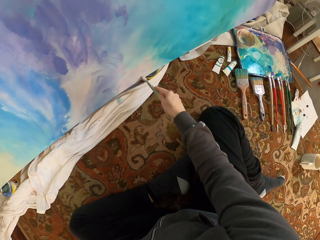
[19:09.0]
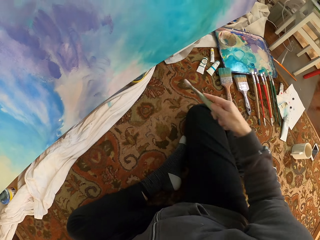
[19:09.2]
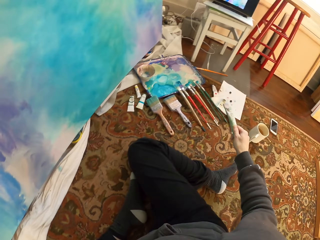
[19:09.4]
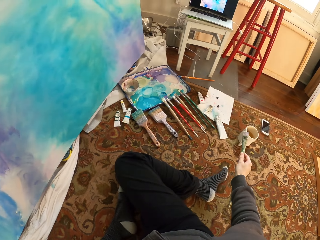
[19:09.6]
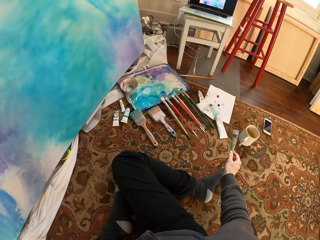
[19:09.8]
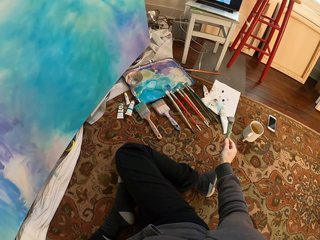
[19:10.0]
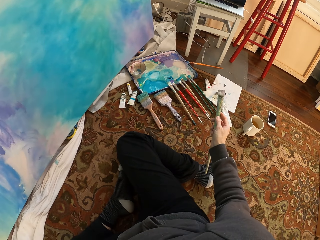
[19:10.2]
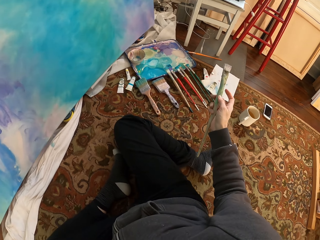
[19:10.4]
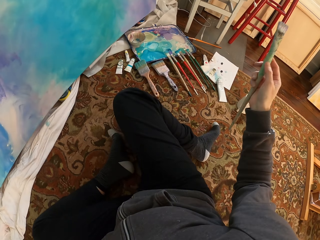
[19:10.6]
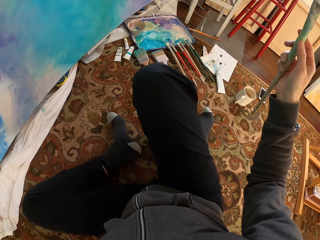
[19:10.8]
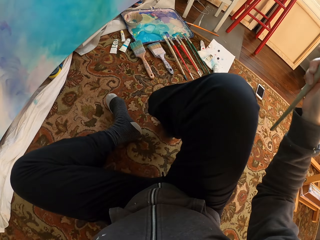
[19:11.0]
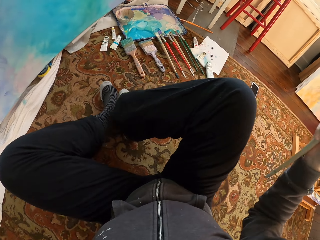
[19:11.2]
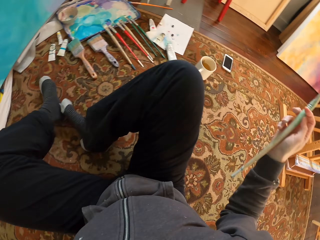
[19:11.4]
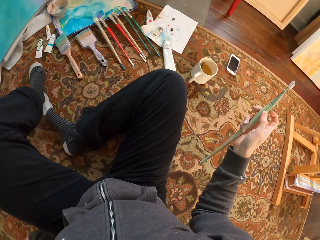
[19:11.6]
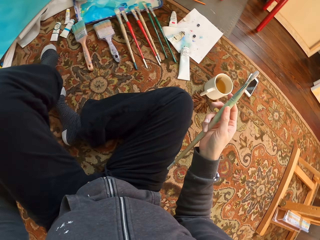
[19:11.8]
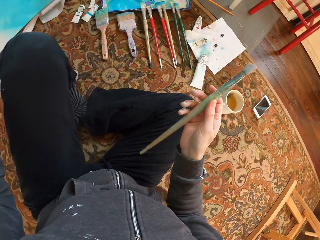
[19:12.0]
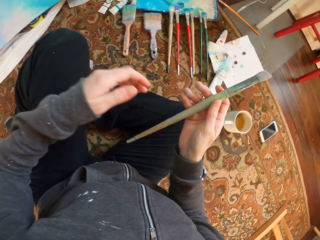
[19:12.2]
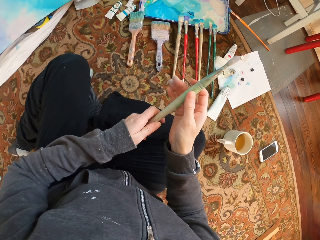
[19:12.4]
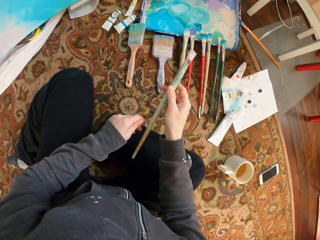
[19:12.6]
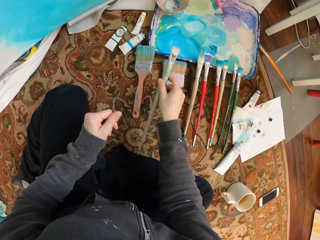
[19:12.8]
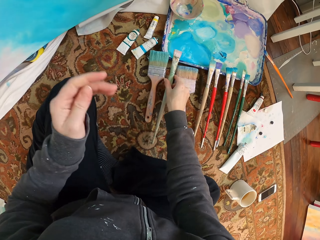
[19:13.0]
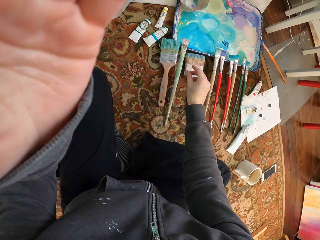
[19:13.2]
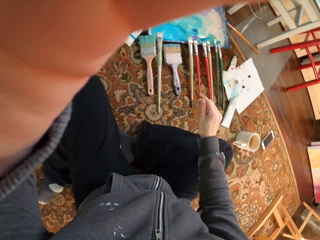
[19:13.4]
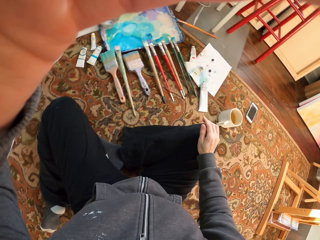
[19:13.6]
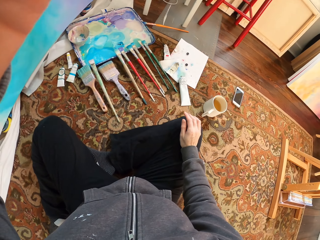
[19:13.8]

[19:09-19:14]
The camera wearer checks the painting. He paints and lifts his leg. He turns. He puts the paint brush on the painting tray. He adjusts the camera. He touches something.
